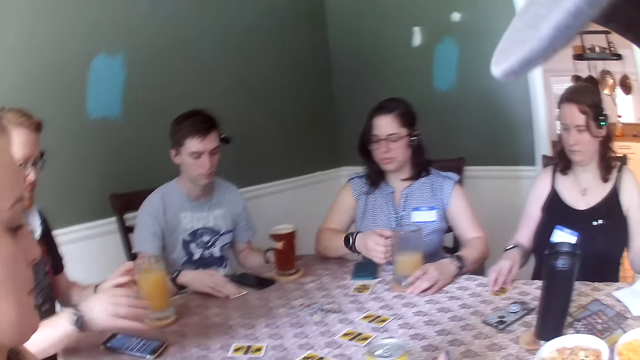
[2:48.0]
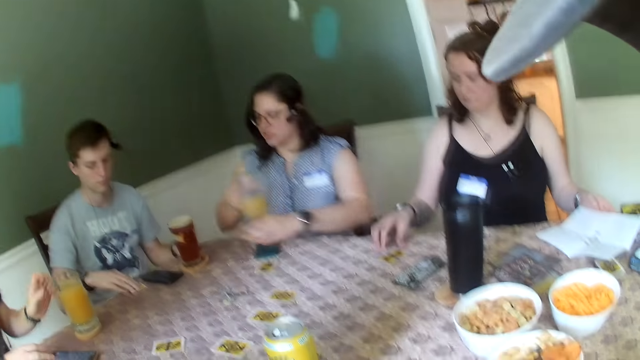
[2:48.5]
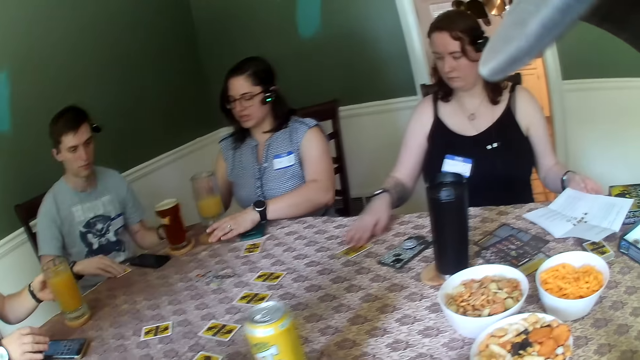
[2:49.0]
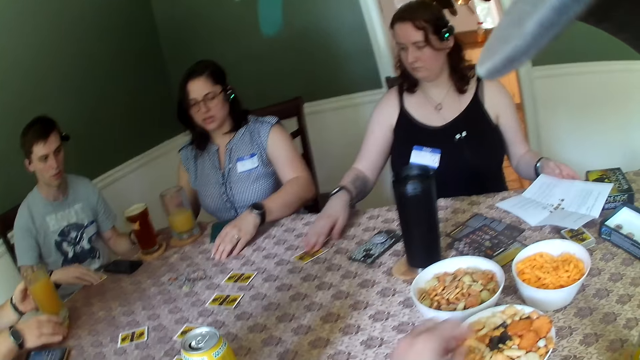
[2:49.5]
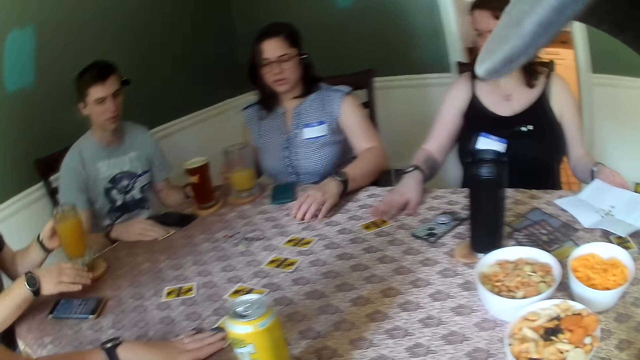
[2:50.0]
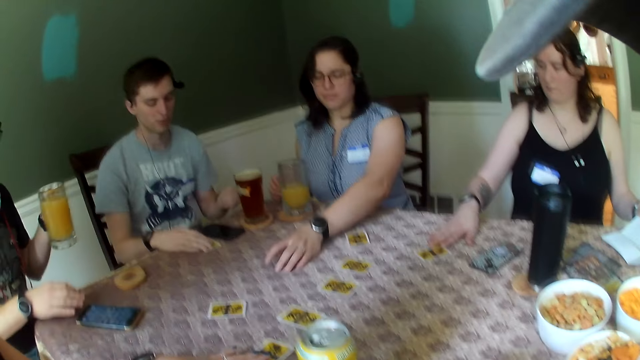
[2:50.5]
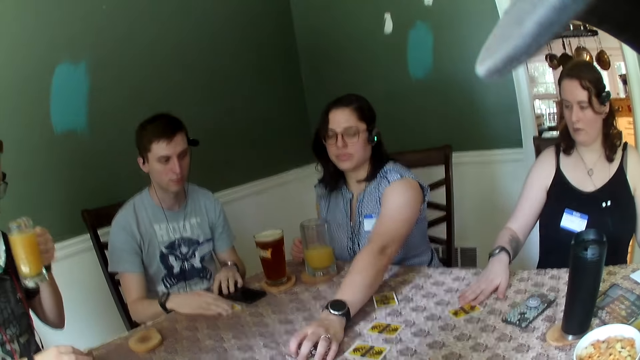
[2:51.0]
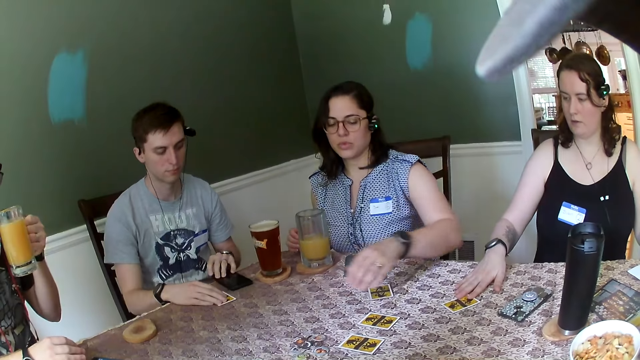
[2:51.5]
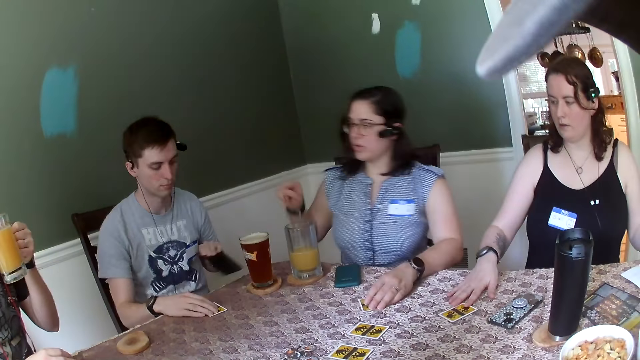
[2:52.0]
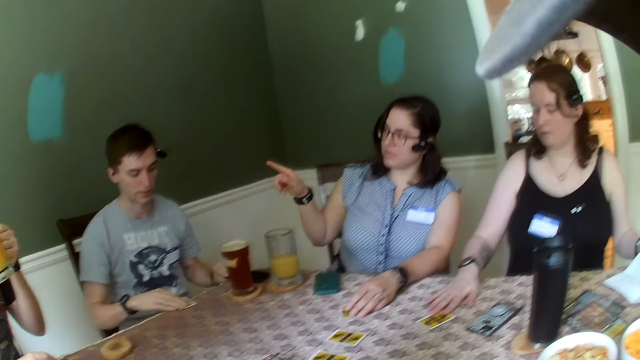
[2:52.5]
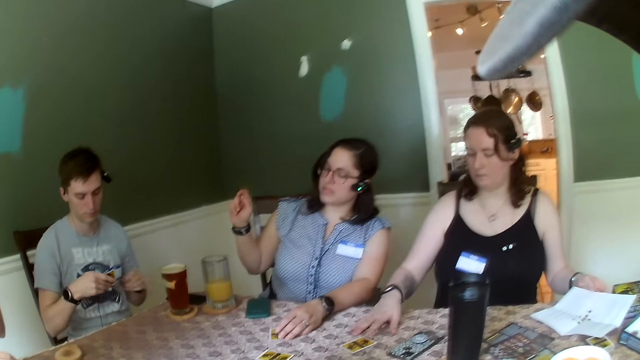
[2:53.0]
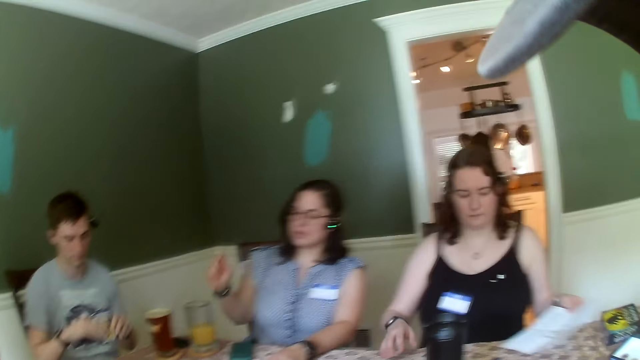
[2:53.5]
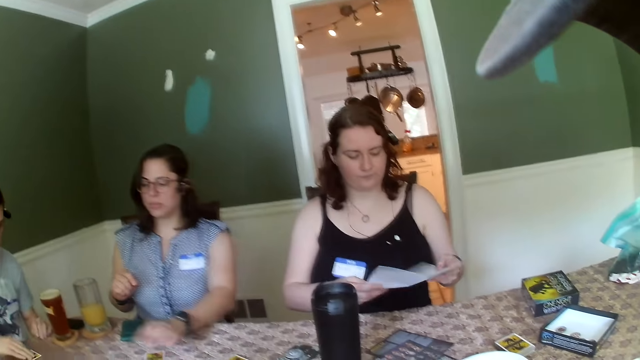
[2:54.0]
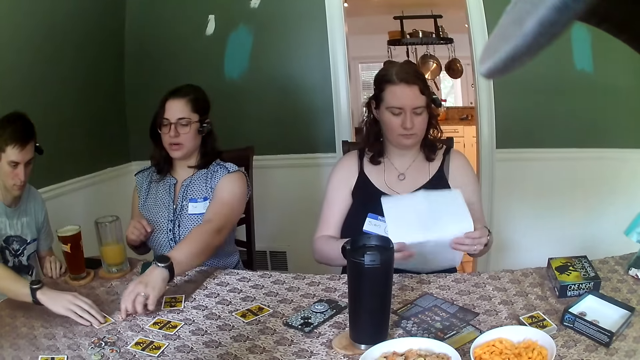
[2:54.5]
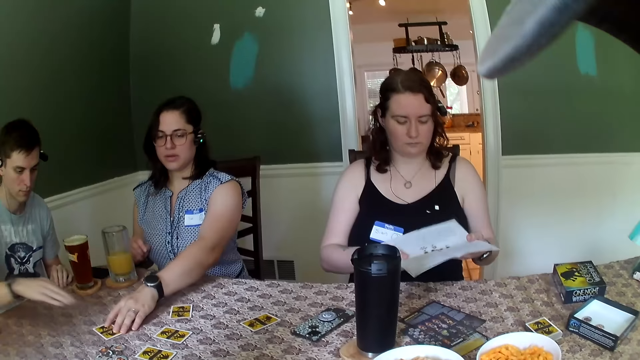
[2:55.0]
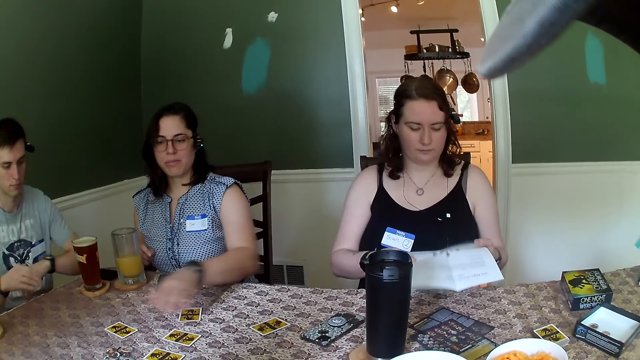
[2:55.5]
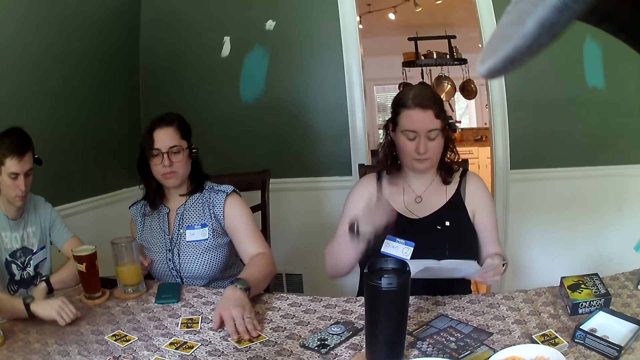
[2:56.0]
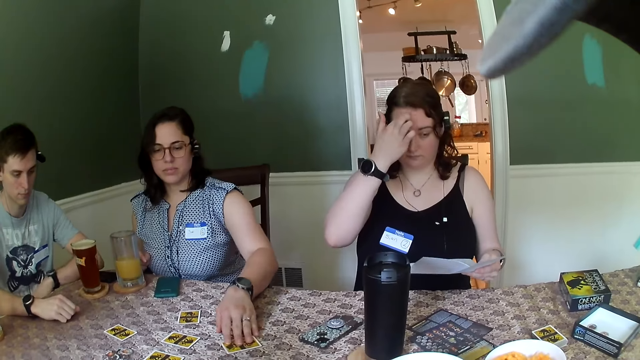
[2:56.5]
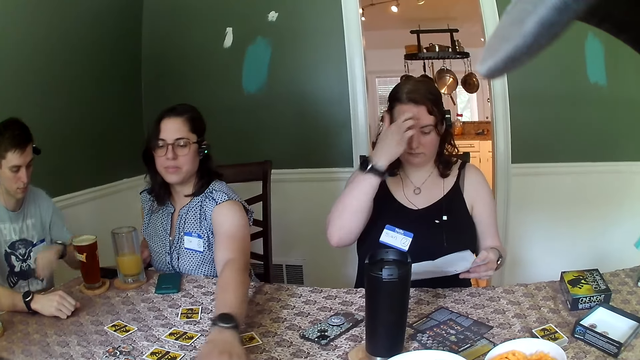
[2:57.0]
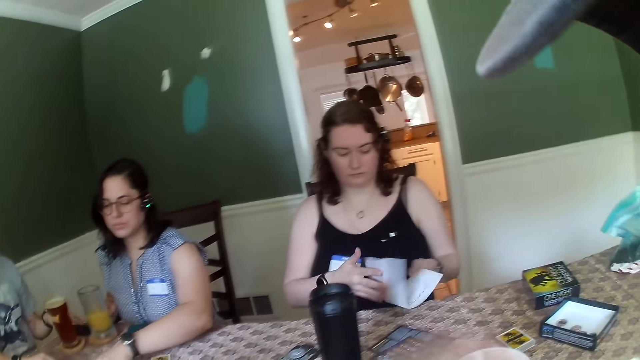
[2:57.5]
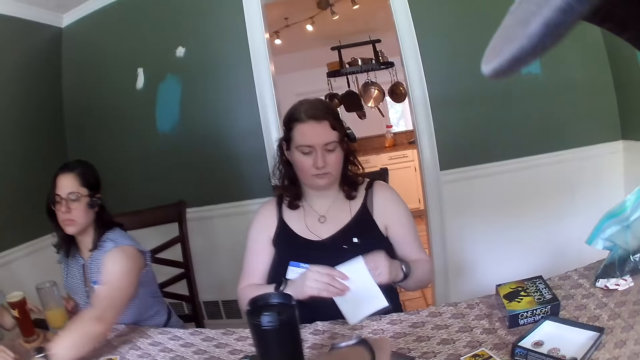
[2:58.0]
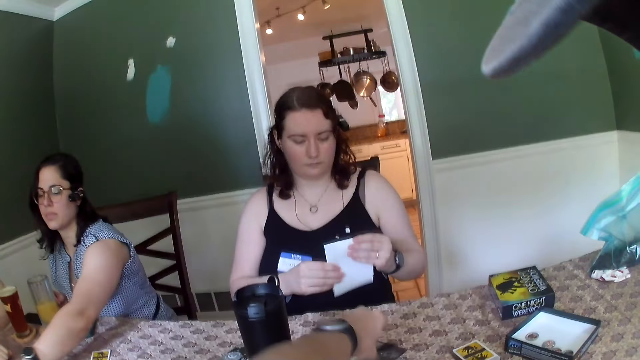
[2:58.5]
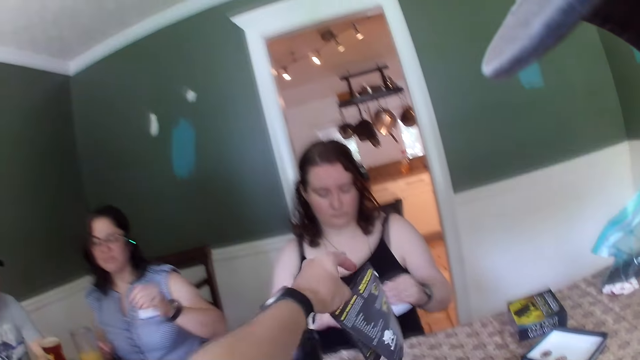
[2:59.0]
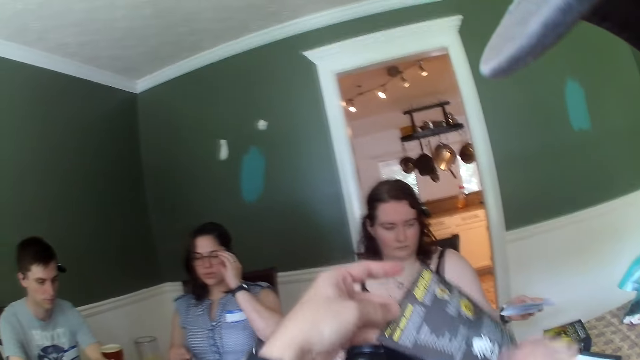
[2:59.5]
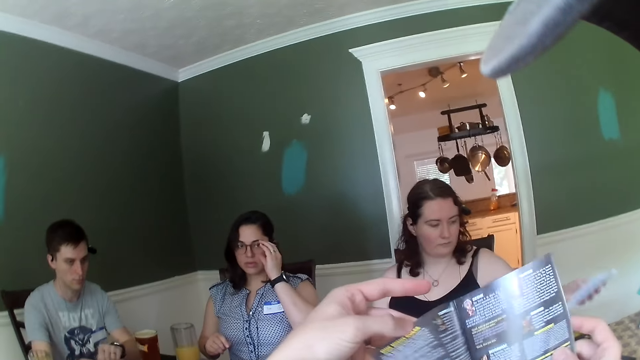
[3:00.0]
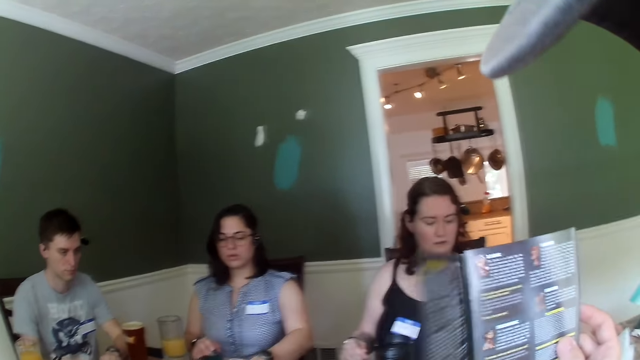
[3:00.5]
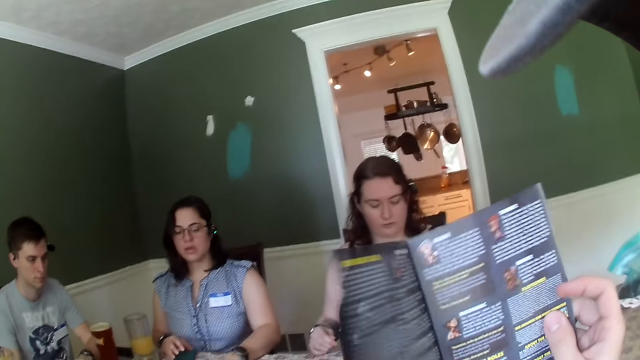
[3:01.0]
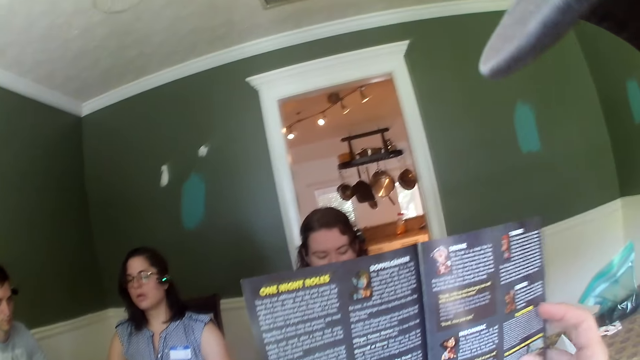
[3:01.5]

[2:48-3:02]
A woman carries a glass cup with a cup pad with both hands. The woman drops the cup pad on the table with her left hand, and drops the glass cup on the cup pad on the table with her right hand. Another woman moves a card on the table with her right hand. The camera wearer takes some cheese ball from the bowl on the table with his right hand. The first woman moves the card on the table with her left hand. A man carries a cup from the cup pad on the table with his left hand. The man converses with the first woman. The first woman moves some coin on the table with her left hand. Someone drinks. Another man takes a phone from the table with his right hand. The first woman converses with the first man, and points at the first man with her right finger. The second man drops the phone on the table with his left hand. A third man picks up a card from the table with his right hand. The second woman takes the paper on the table with her left hand, and folds the paper with both hands. The second man moves the card on the table with his right hand. The first woman touches the card on the table with her left hand. The first woman moves the card on the table with her left hand. The second woman scratches her head with her right hand. The camera wearer picks up a piece of paper from the table with his right hand. The first woman adjusts the glasses on her face with her left hand. The camera wearer opens the piece of paper with both hands.

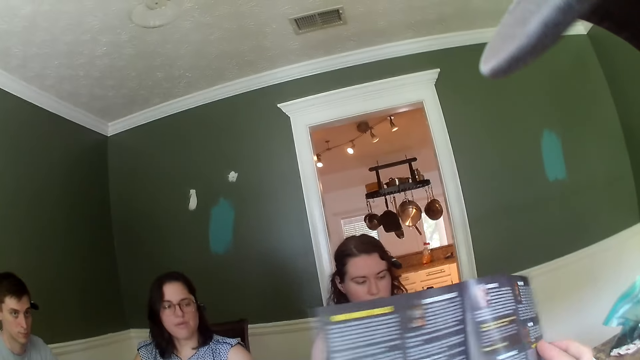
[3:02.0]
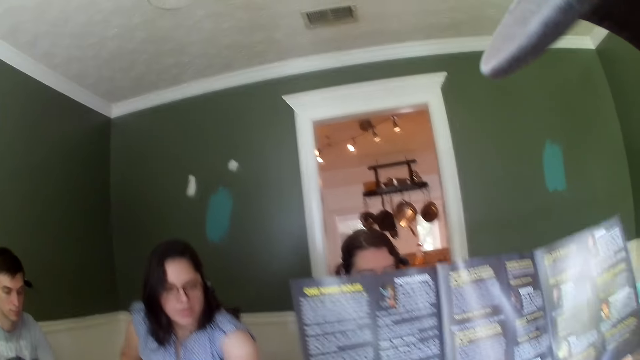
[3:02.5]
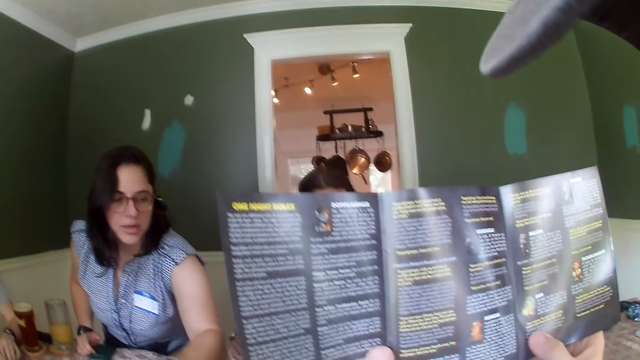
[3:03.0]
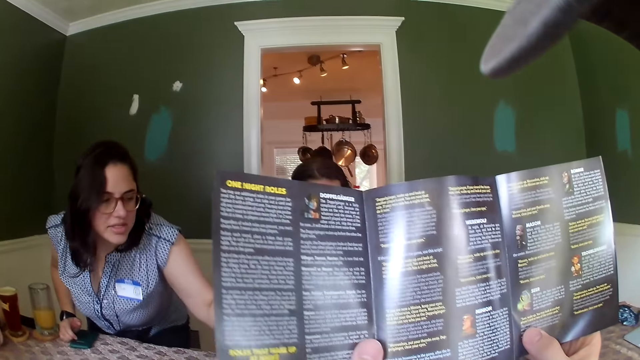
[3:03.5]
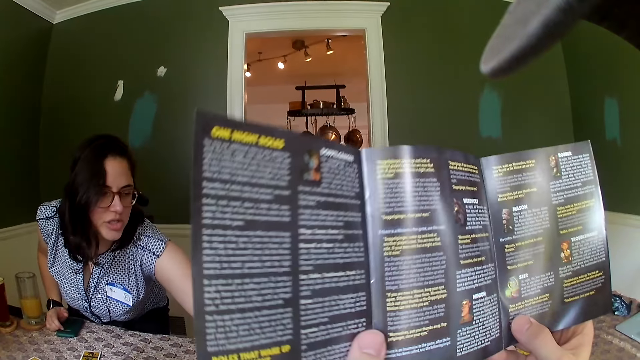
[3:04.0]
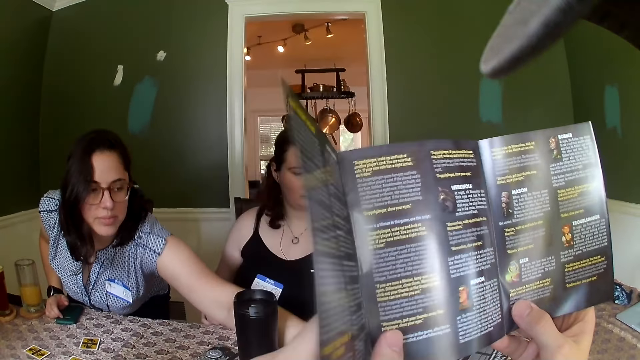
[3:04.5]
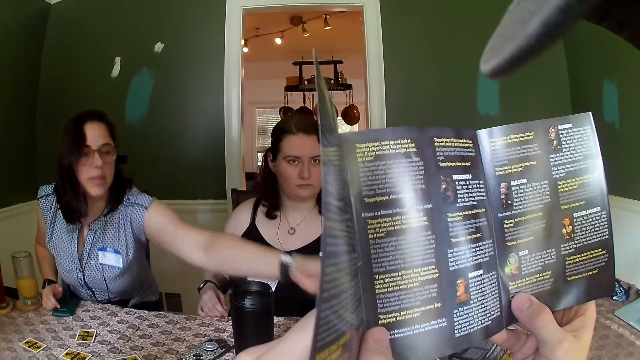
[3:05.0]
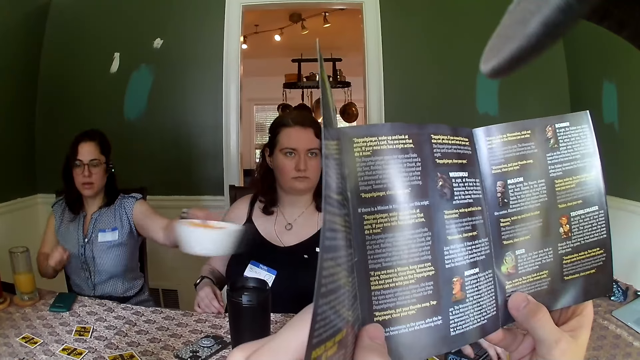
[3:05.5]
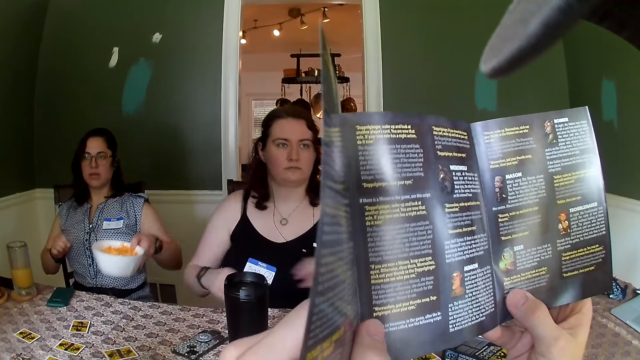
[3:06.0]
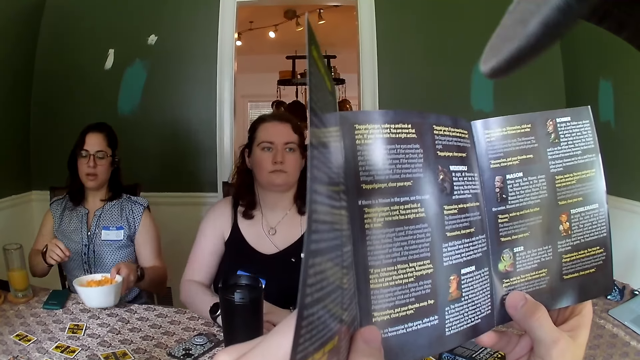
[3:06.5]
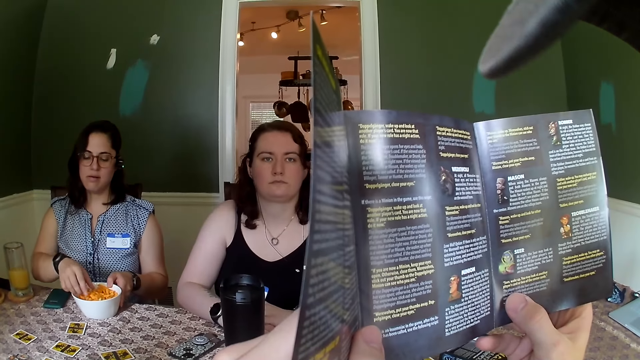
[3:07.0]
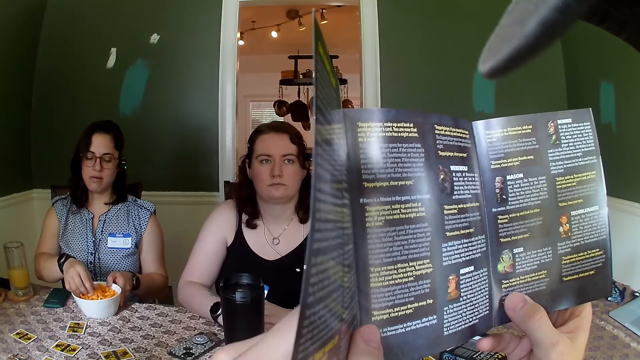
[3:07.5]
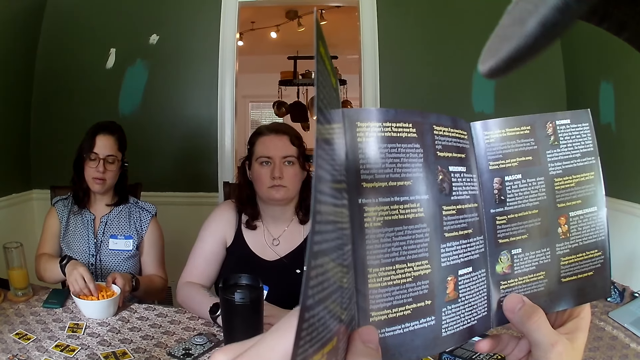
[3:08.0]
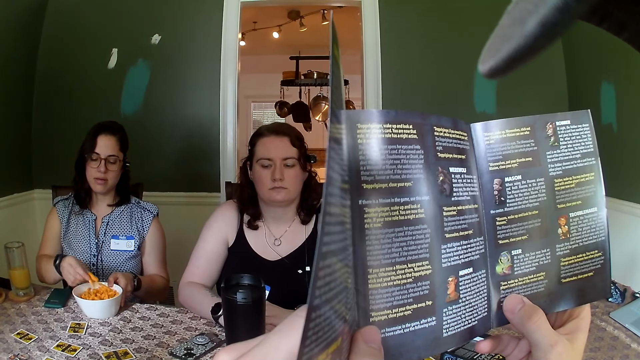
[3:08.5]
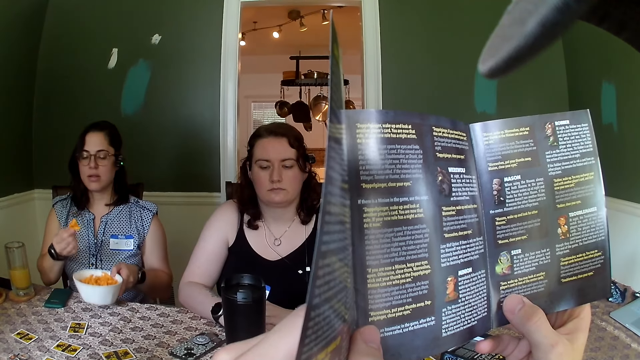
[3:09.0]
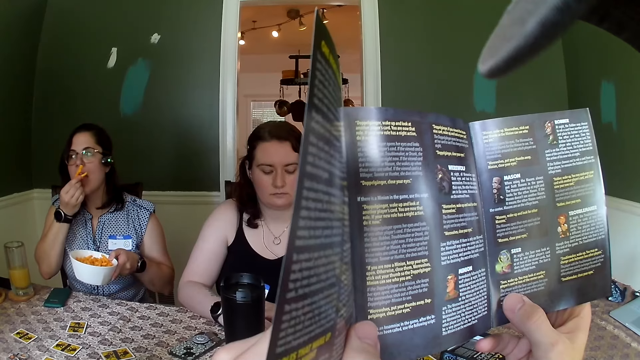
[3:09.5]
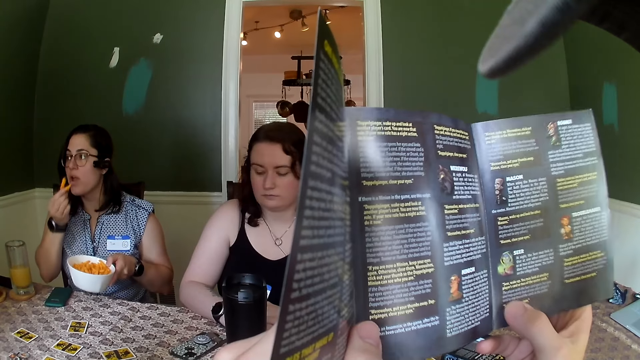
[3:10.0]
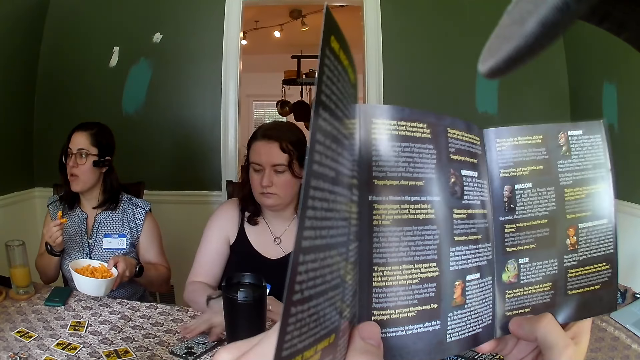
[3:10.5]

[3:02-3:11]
A woman stands up from a chair. The woman converses with another woman. The first woman carries a bowl from the table with her left hand. The first woman takes some cheese ball from the bowl with her right hand. The first woman carries the bowl from the table with her left hand. The first woman puts the cheese ball in her right hand in her mouth. The first woman converses with a man.
